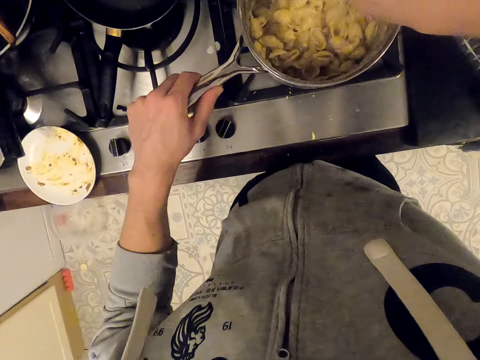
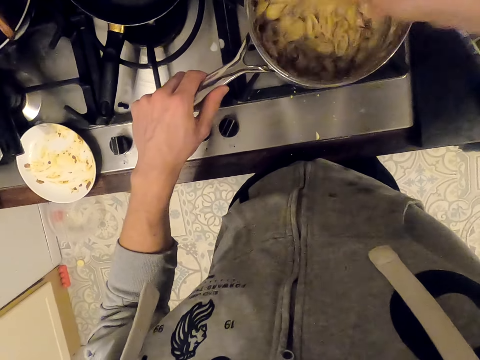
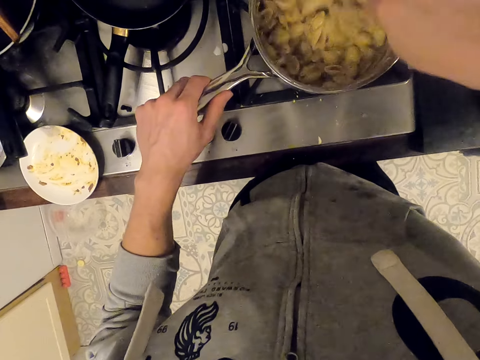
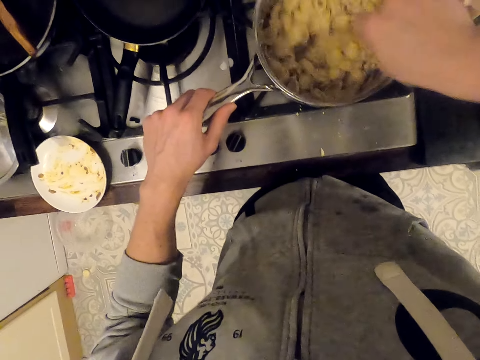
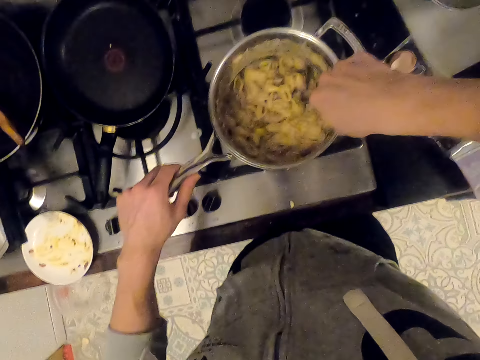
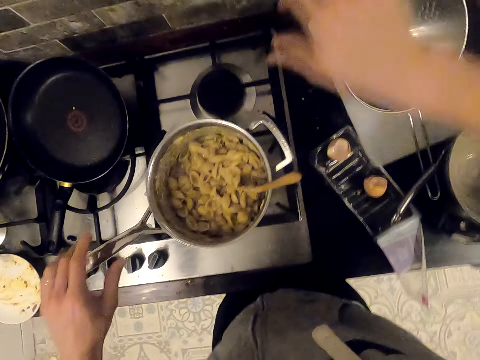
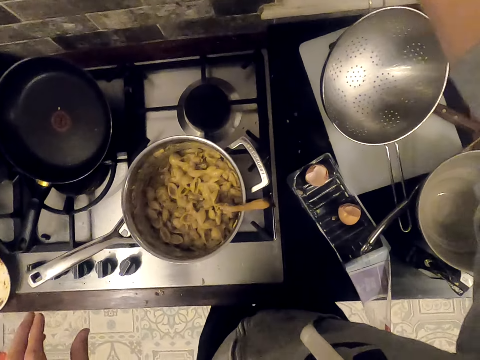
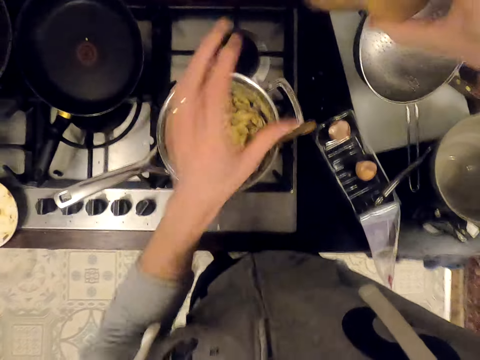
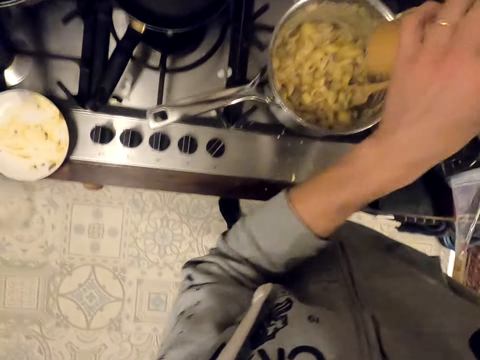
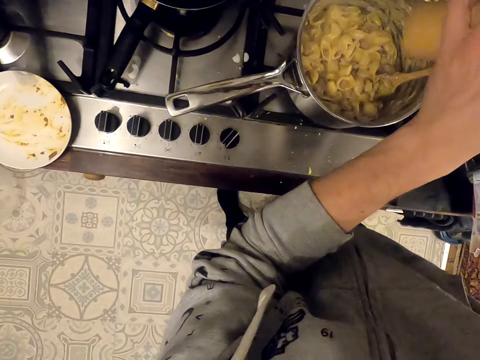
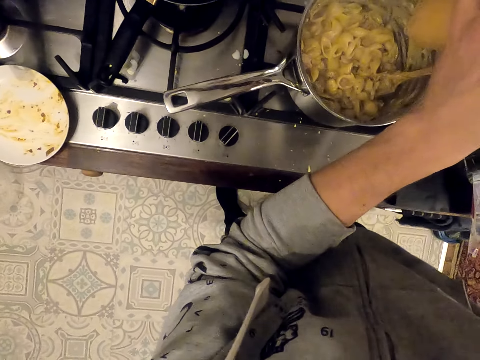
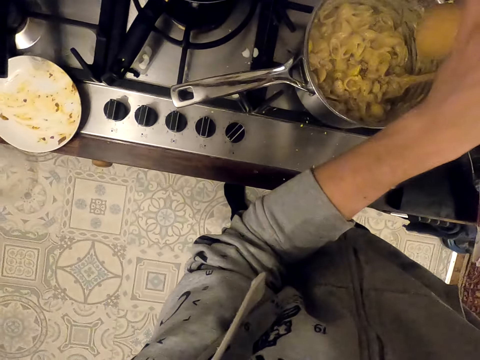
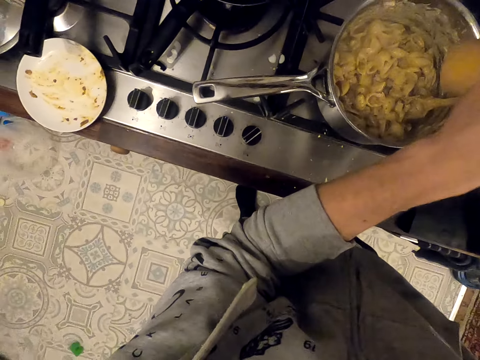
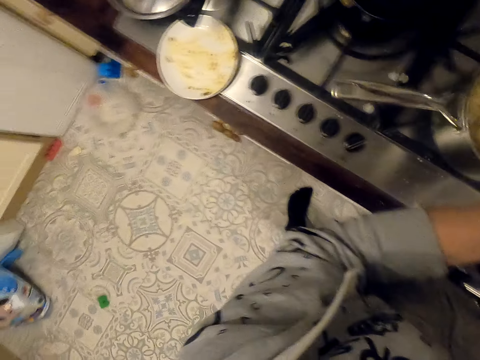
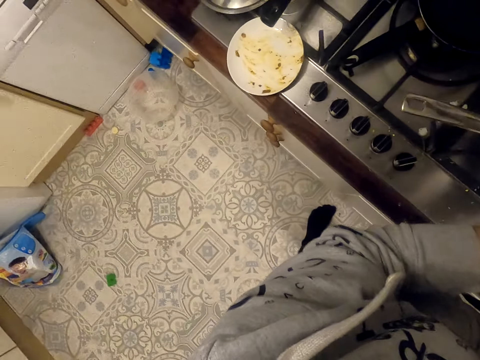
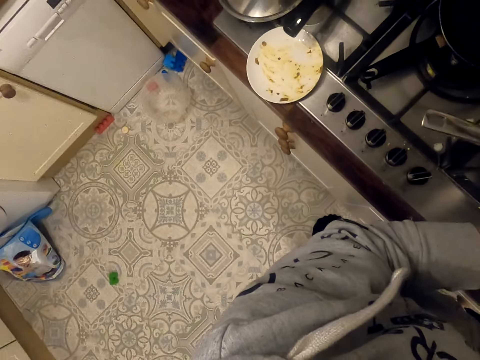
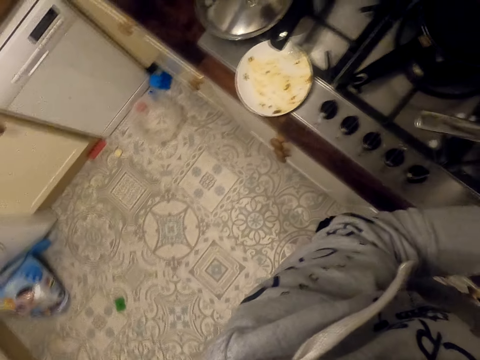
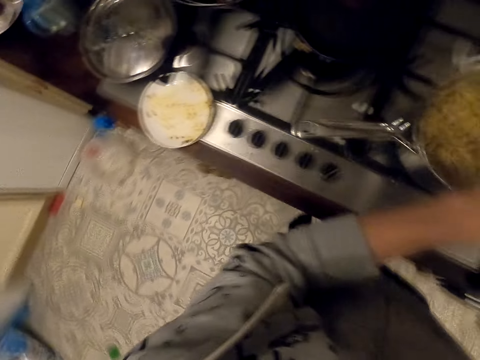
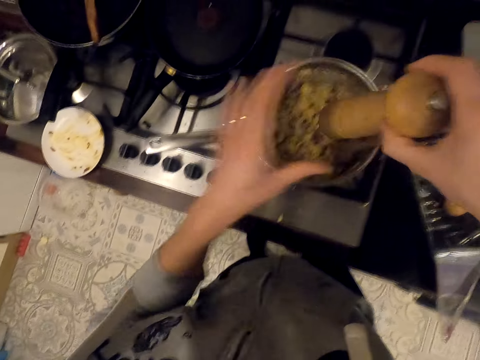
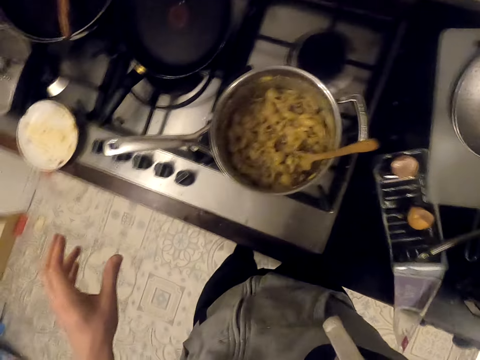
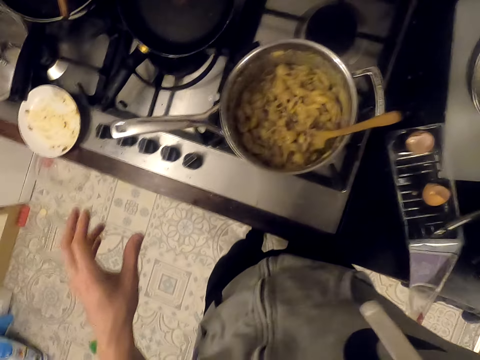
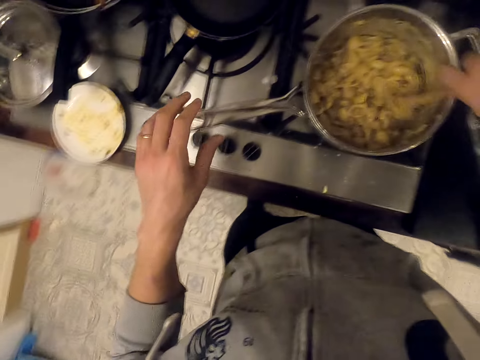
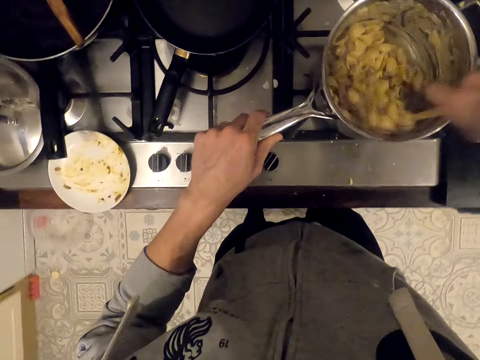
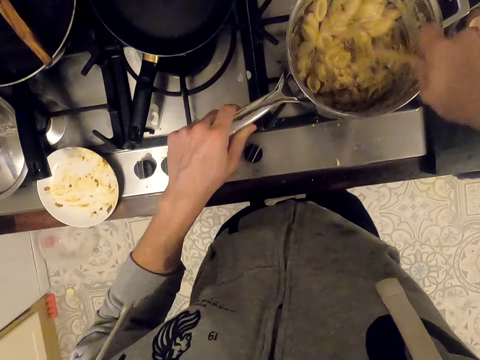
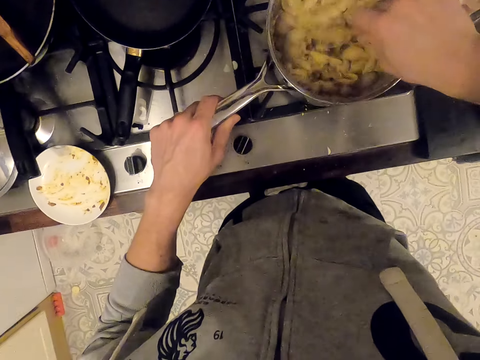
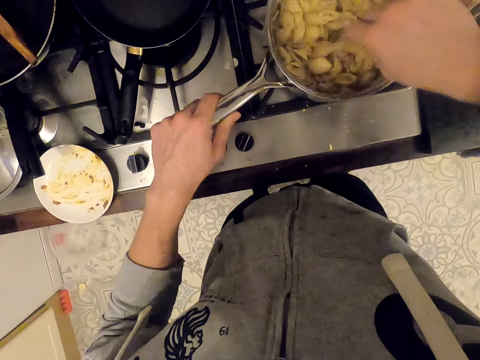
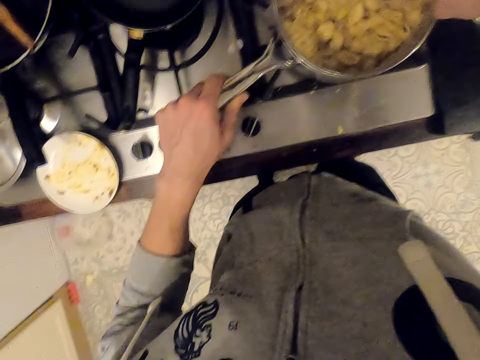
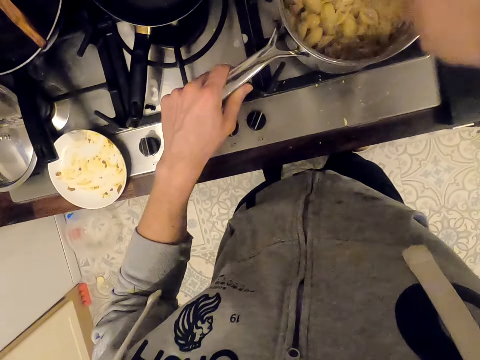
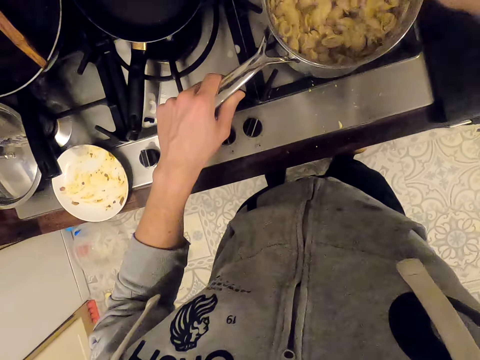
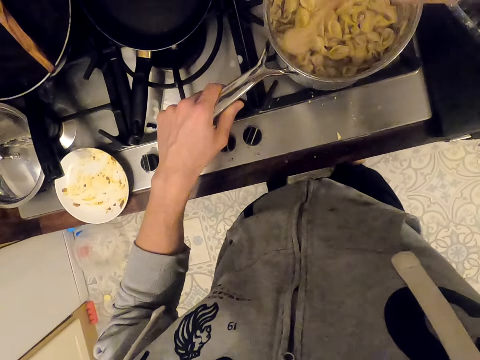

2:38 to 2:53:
The camera wearer takes a tin. They put black pepper in the macaroni. They put the tin on the shelf. They hold the handle. They mix the cheese in the macaroni.

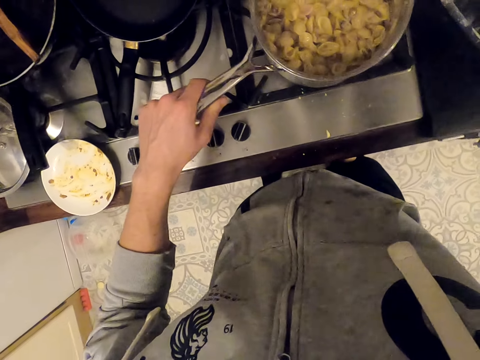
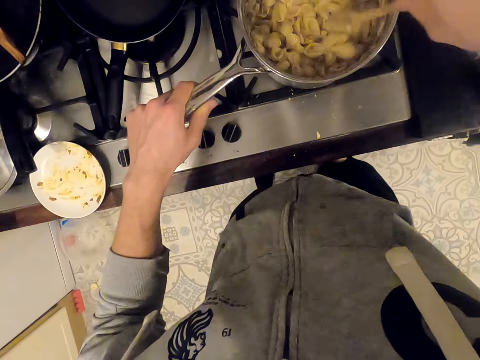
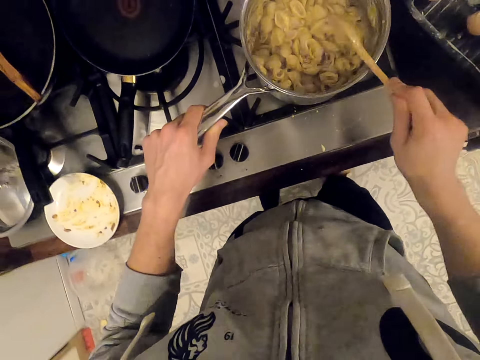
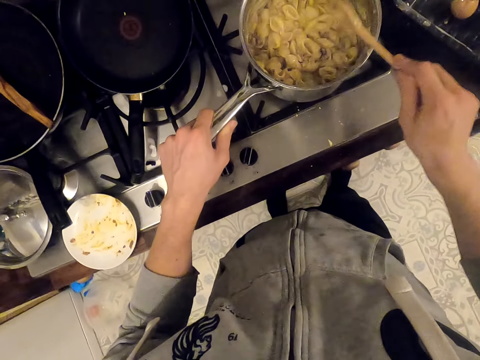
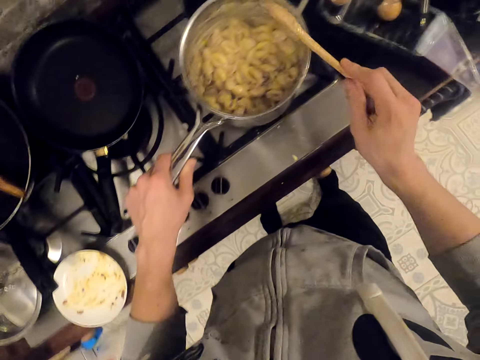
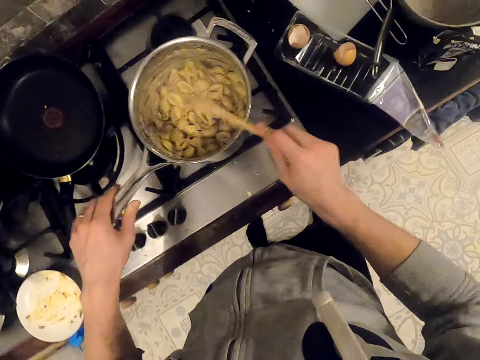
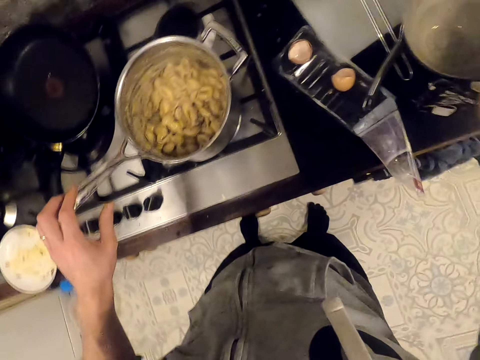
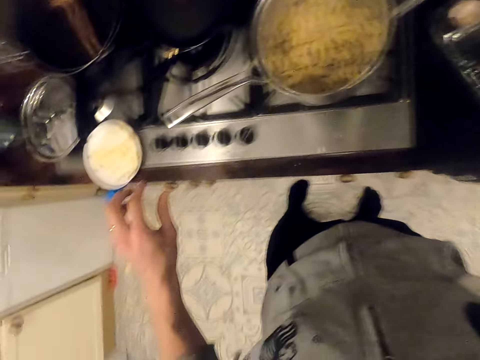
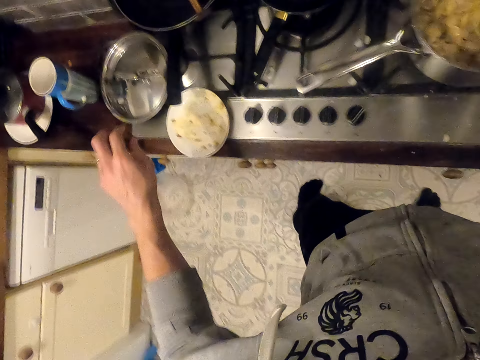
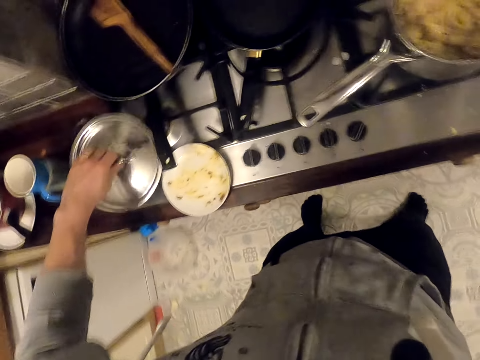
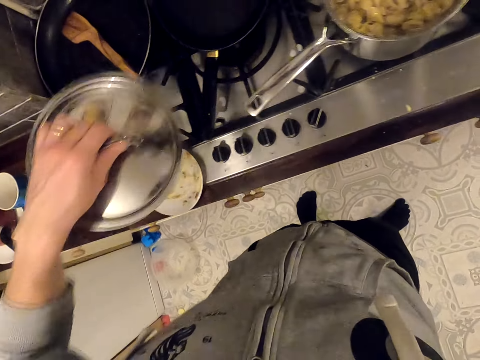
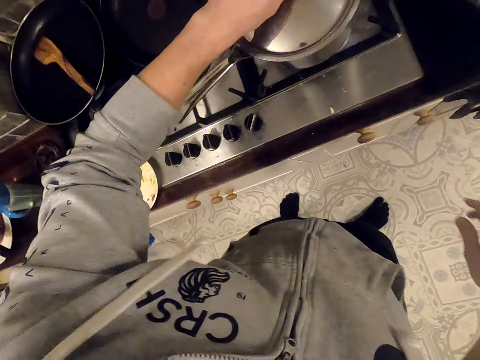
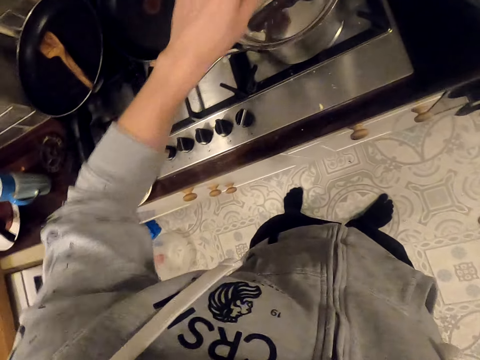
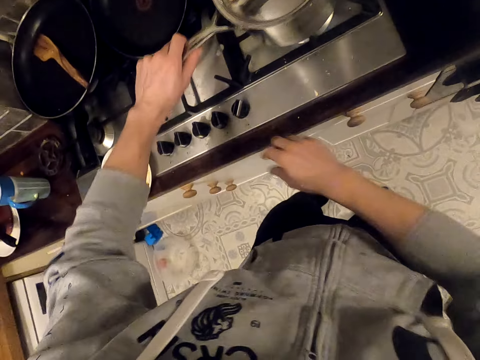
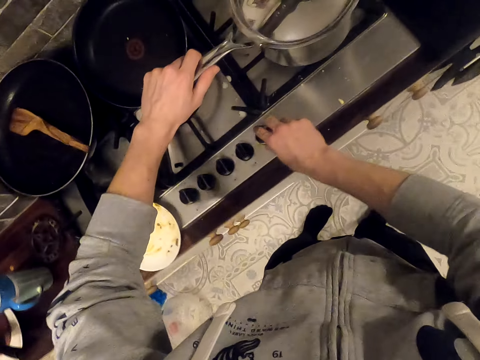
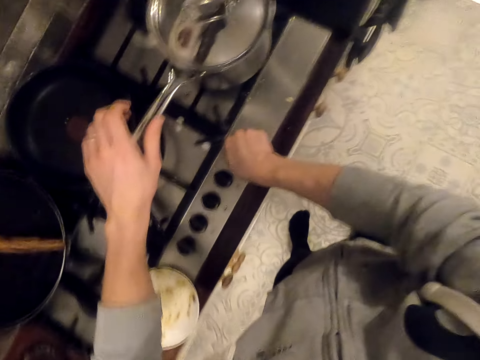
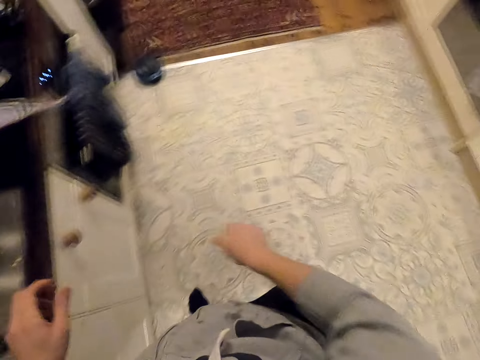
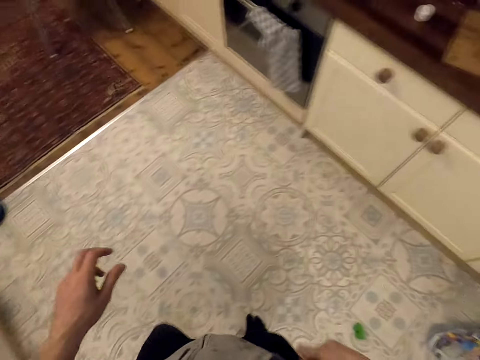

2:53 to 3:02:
The camera wearer removes food remains from a wooden spoon. They hit the spoon on the cooking pot. They put the wooden spoon on the kitchen cabinet. They take a lid from the kitchen cabinet. They cover the cooking pot. They hold the handle, adjust the cooker and walk in the kitchen.

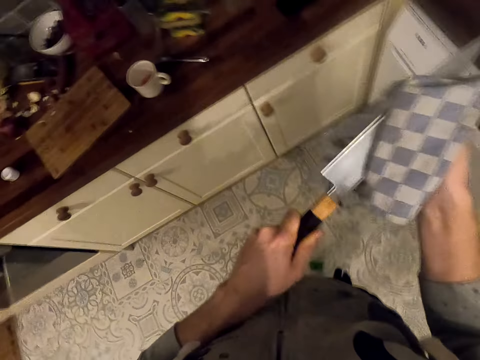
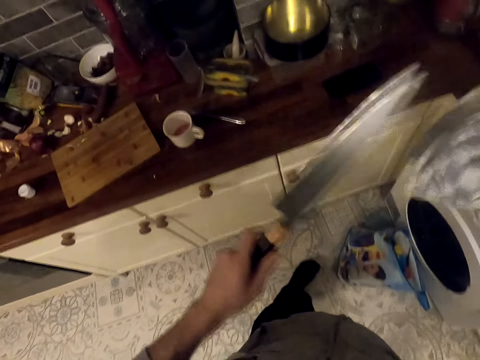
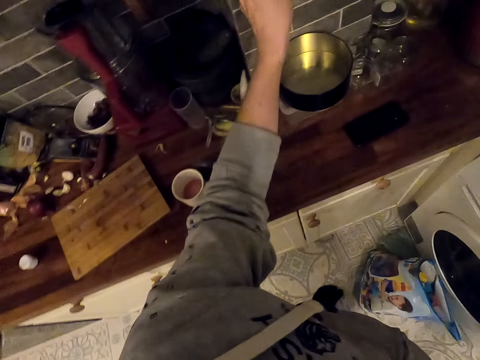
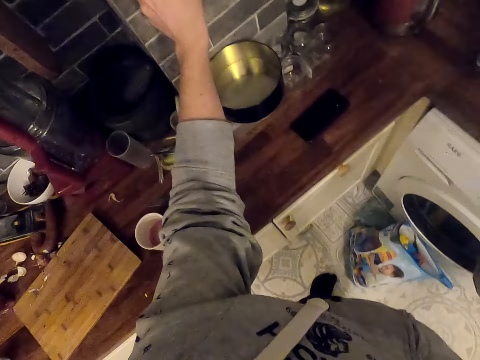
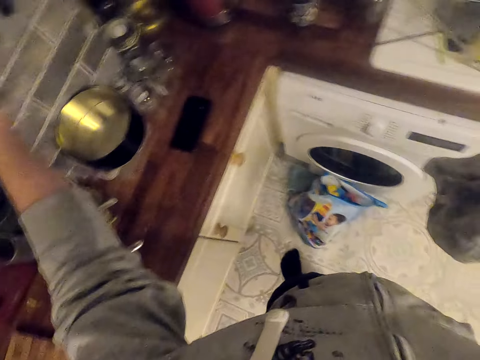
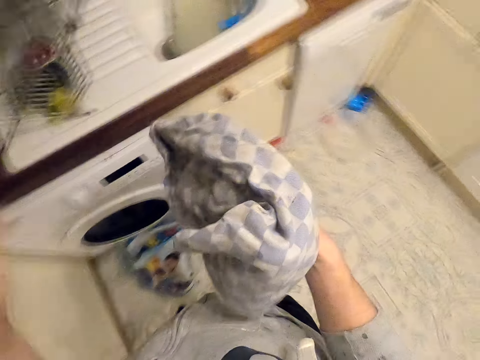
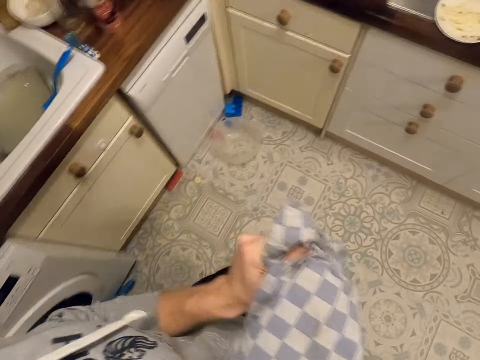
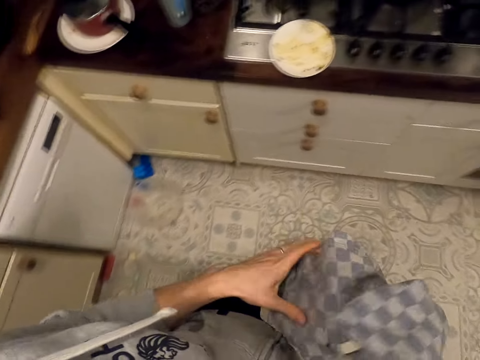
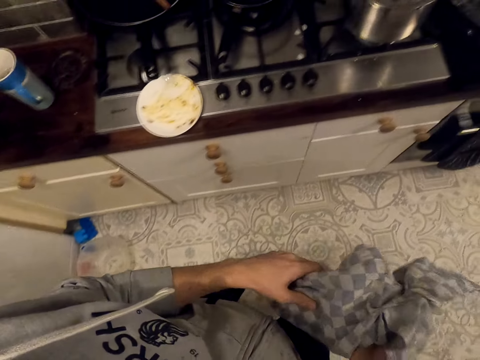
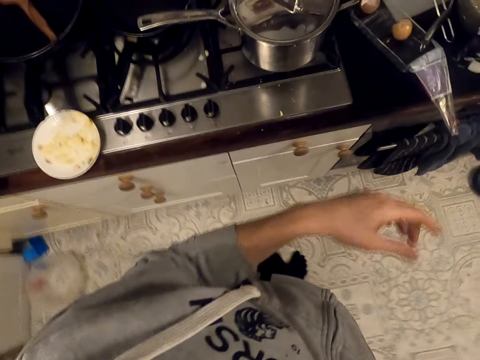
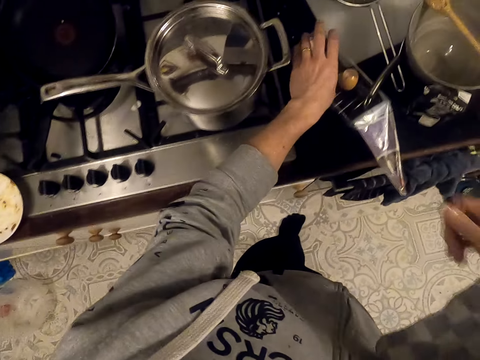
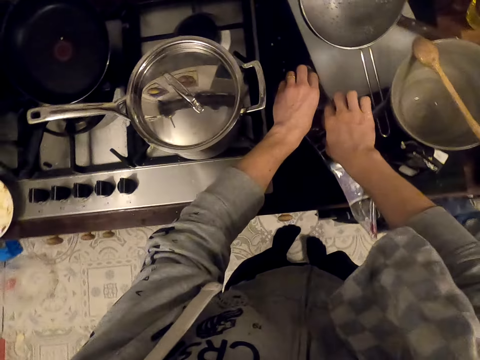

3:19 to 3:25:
The camera wearer puts a knife in the kitchen cabinet. He holds the wiping cloth. He puts the kitchen towel on his shoulder. He takes eggshells.
